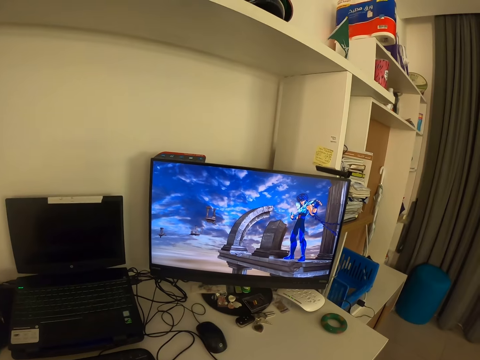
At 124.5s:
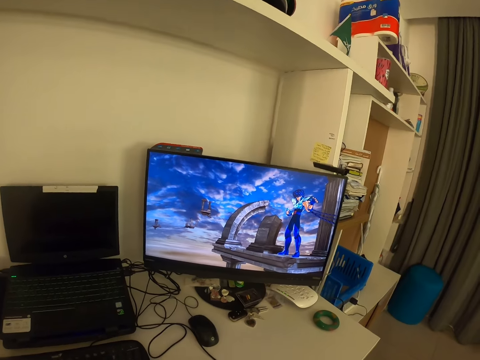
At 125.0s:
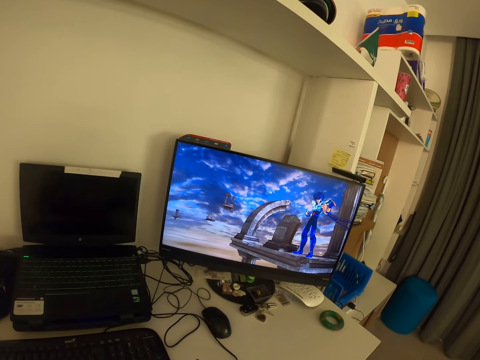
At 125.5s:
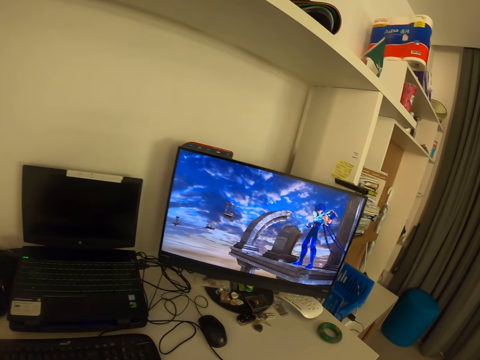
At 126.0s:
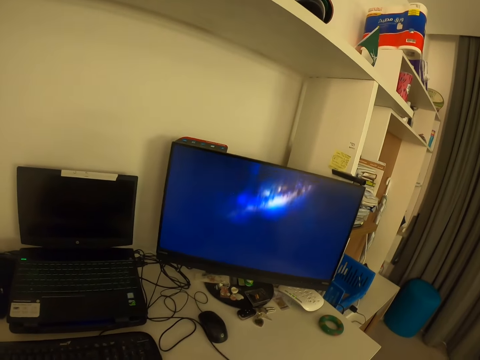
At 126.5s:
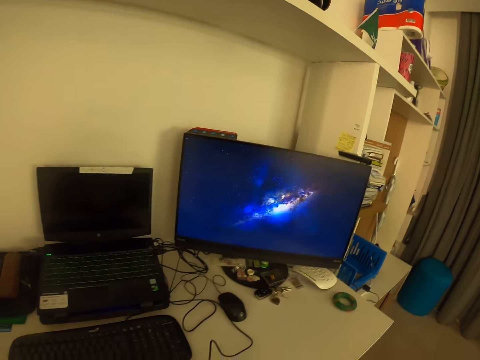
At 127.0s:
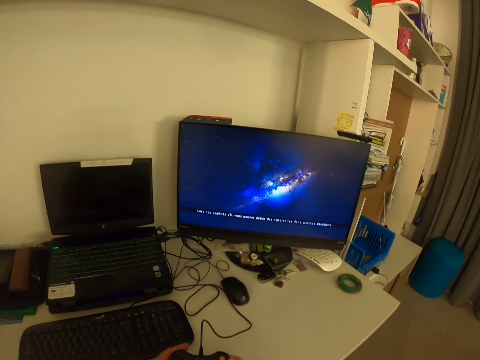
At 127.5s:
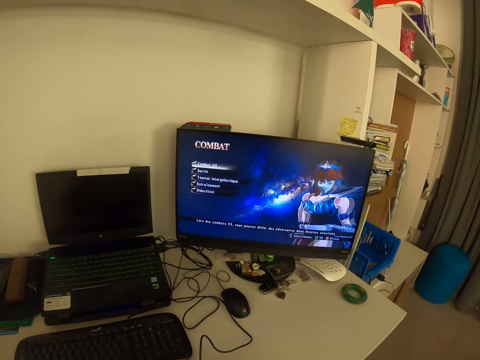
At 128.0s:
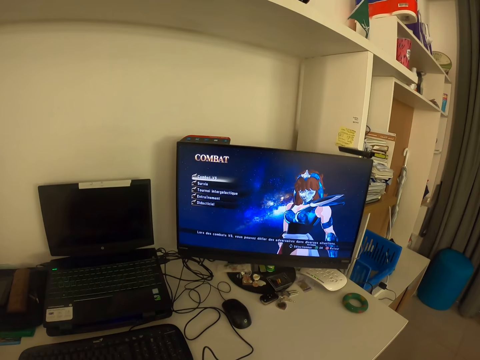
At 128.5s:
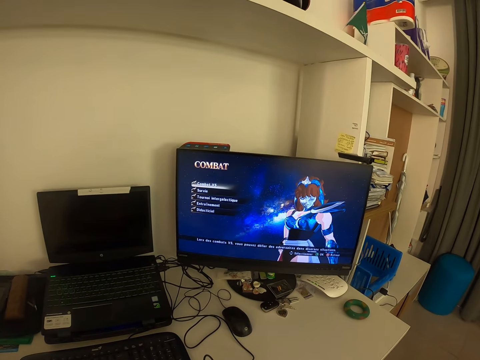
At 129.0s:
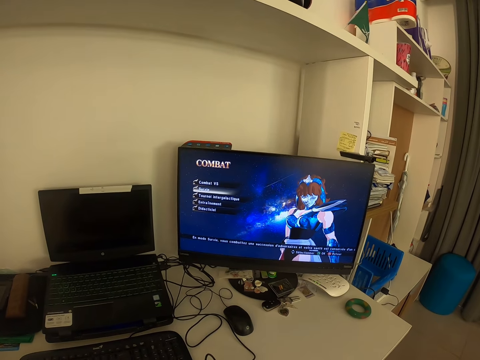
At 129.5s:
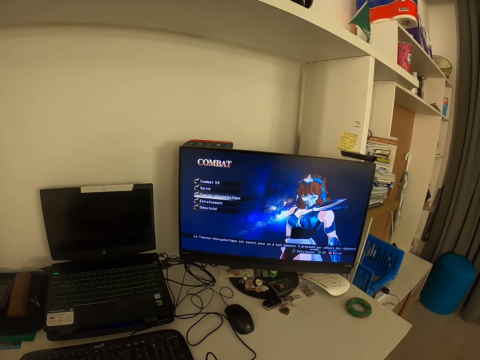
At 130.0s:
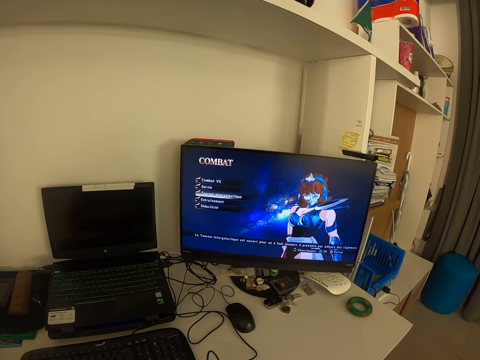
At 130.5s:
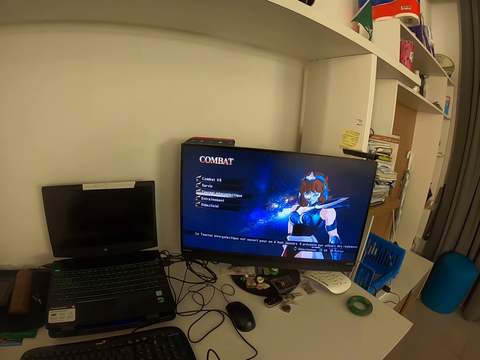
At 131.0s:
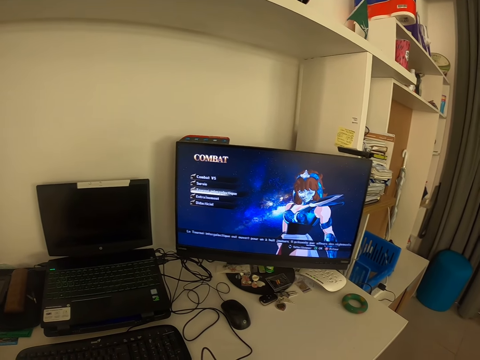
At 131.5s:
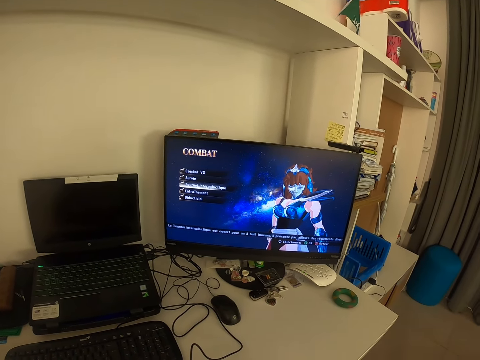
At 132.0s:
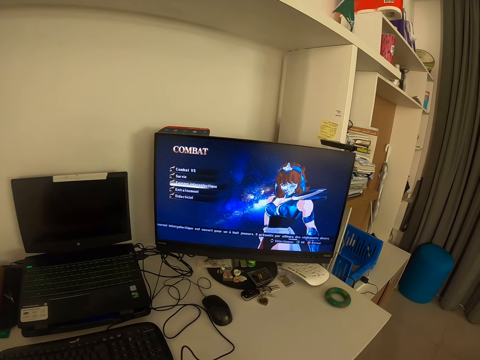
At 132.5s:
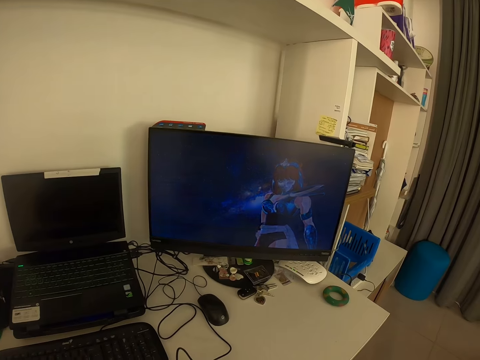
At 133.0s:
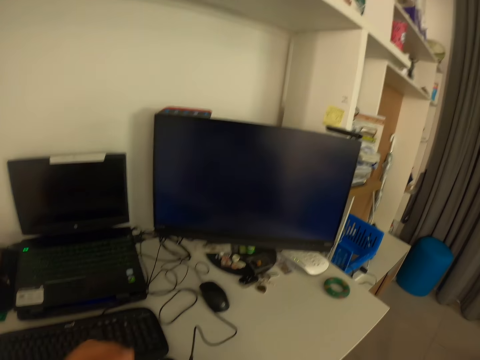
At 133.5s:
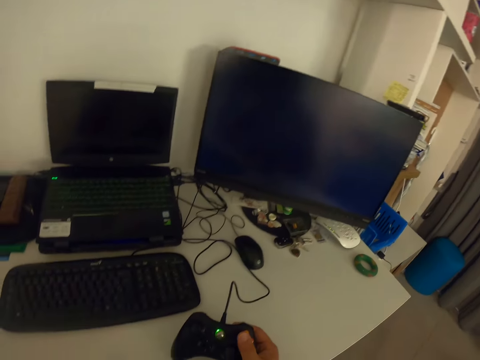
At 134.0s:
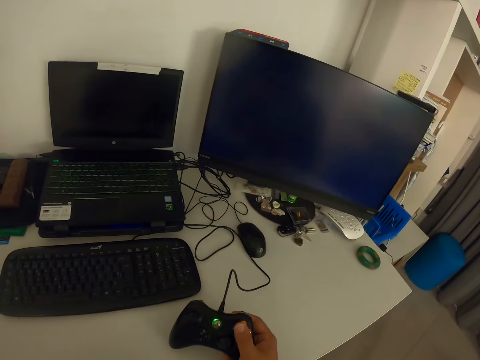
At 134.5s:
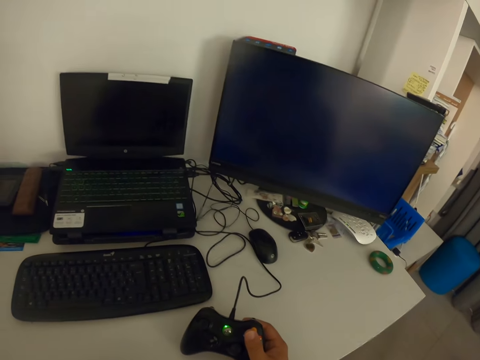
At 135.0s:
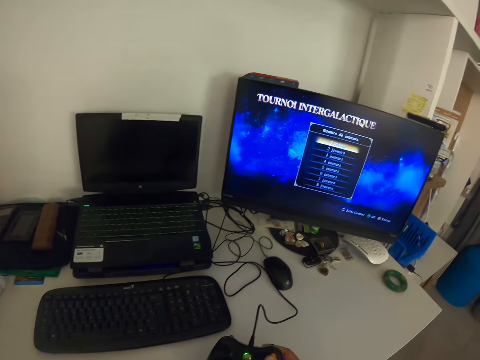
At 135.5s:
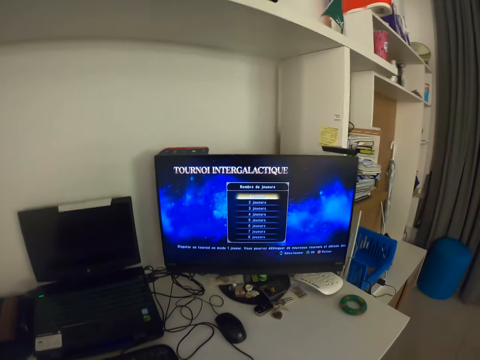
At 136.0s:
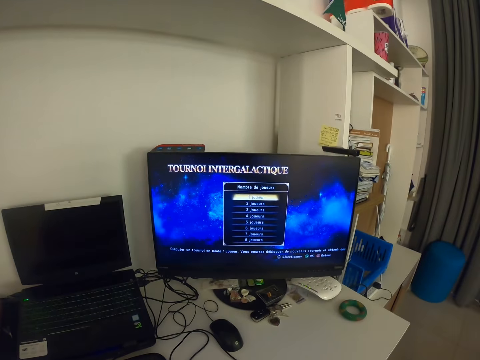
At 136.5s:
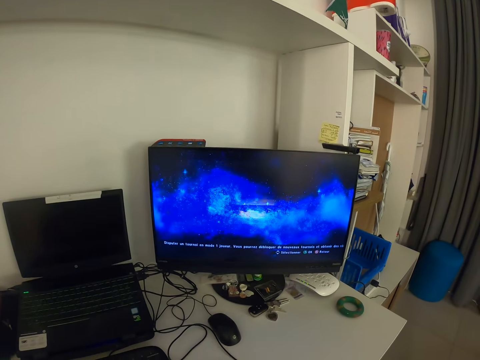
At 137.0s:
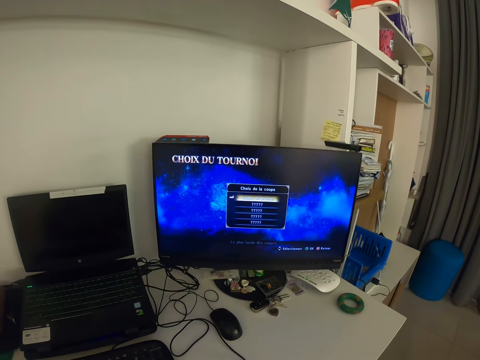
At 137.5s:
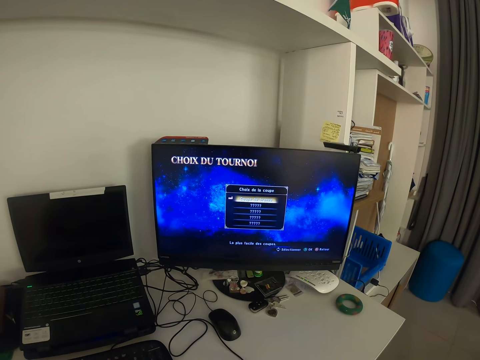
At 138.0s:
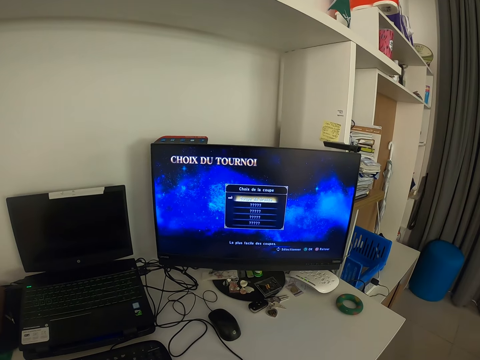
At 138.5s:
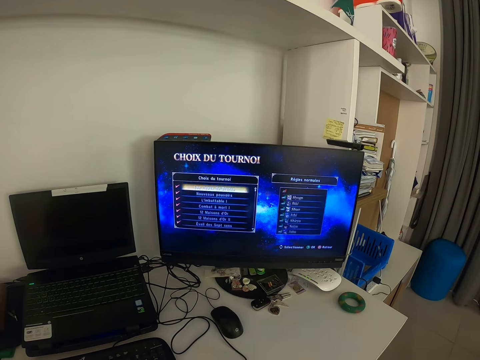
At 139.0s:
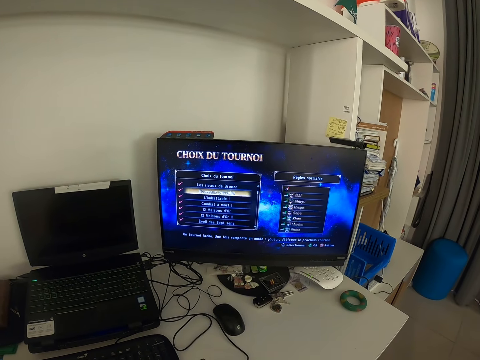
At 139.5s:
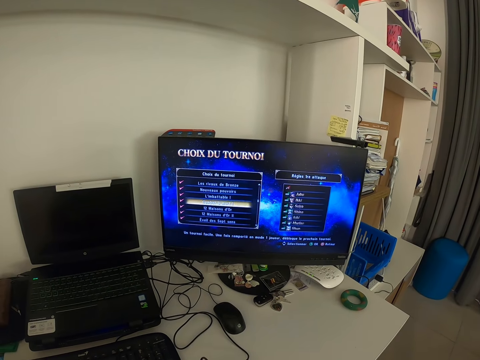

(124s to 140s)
The camera wearer holds the game pad with his right hand. He looks at a monitor. He removes his left hand from the game pad. He looks at the game pad. He looks at the monitor.

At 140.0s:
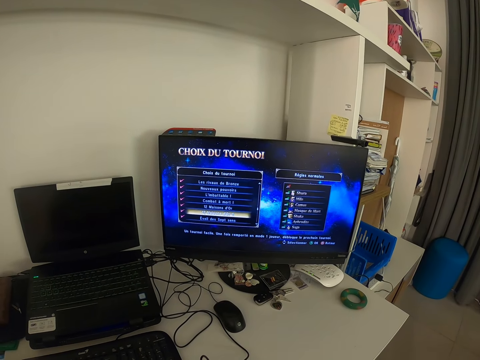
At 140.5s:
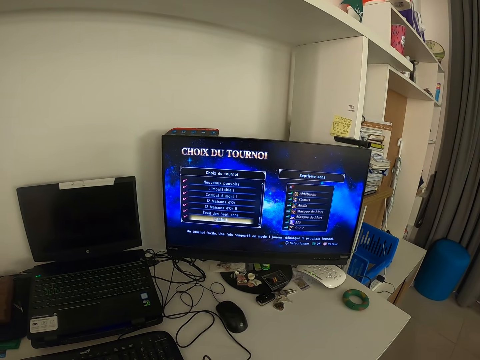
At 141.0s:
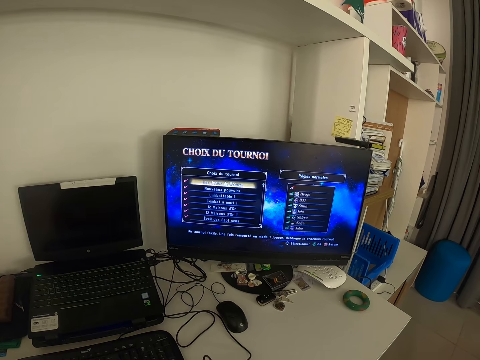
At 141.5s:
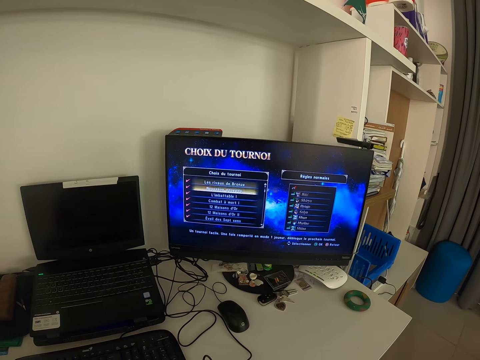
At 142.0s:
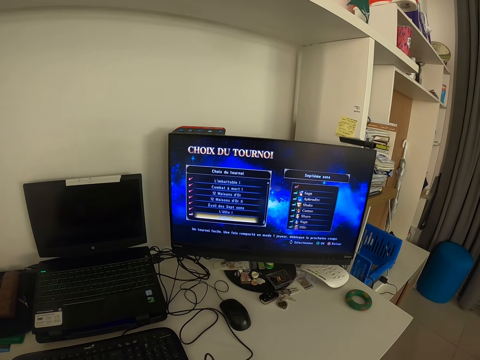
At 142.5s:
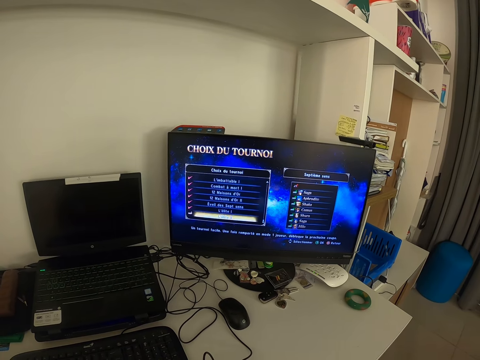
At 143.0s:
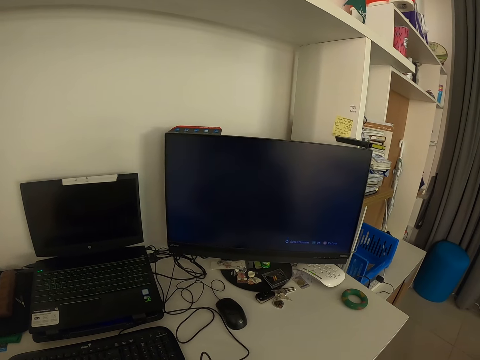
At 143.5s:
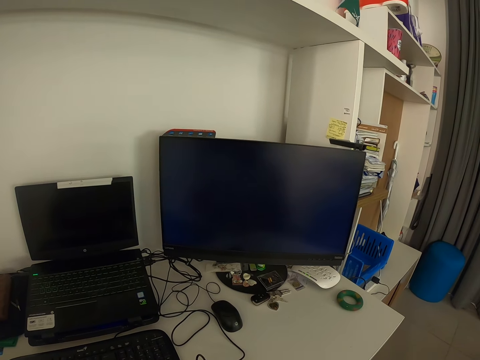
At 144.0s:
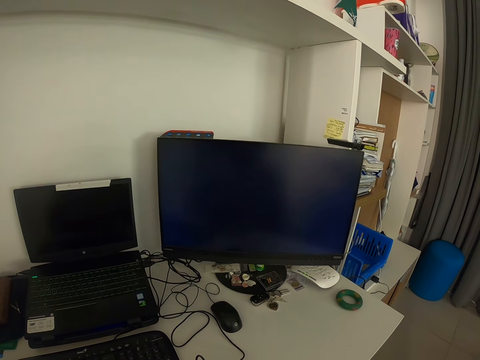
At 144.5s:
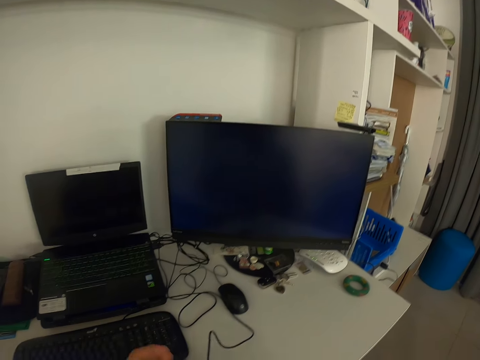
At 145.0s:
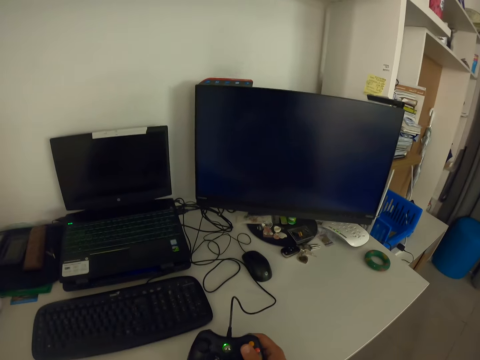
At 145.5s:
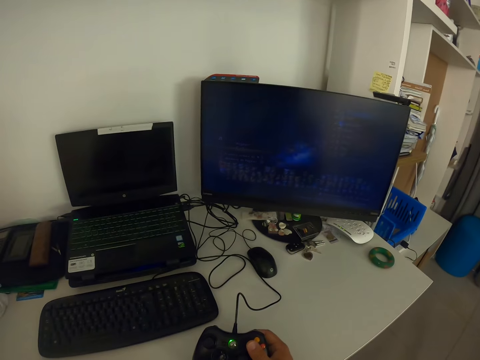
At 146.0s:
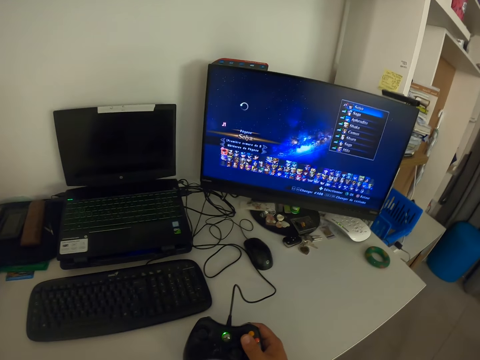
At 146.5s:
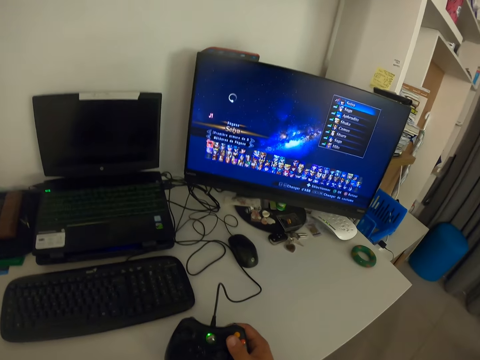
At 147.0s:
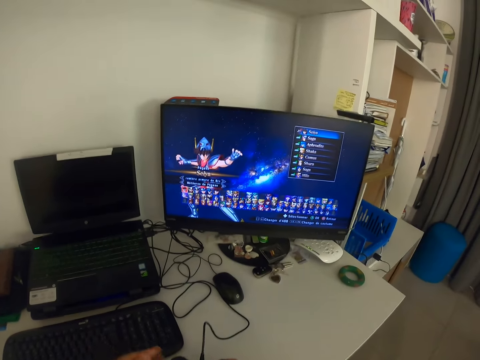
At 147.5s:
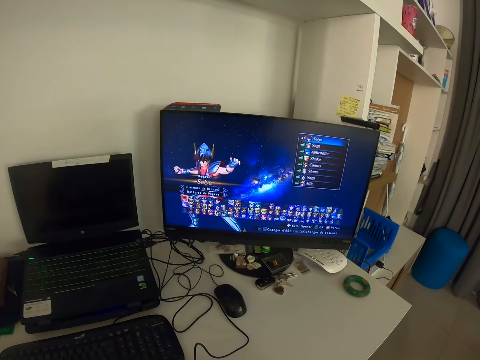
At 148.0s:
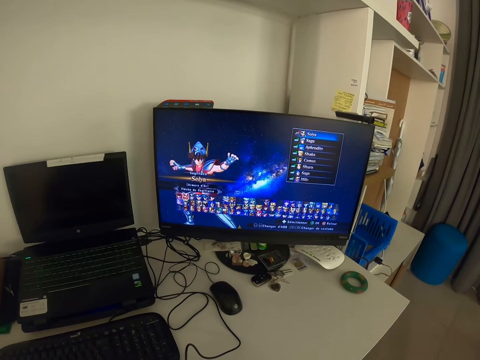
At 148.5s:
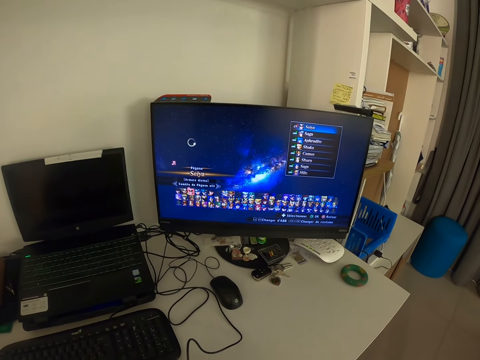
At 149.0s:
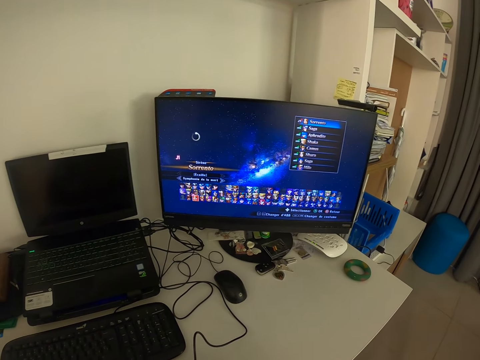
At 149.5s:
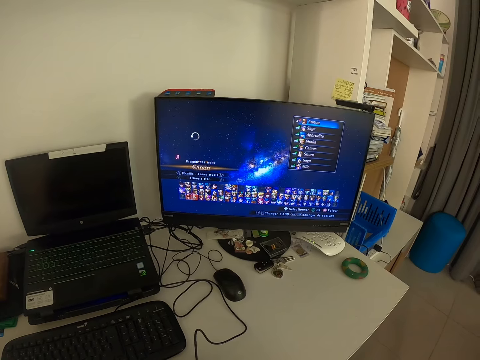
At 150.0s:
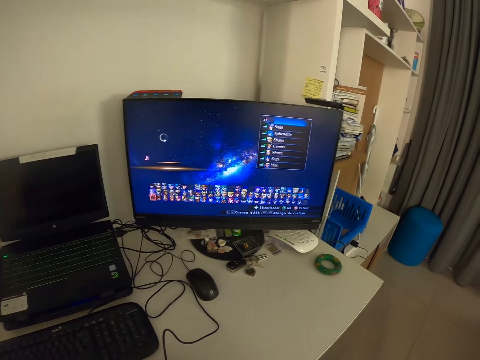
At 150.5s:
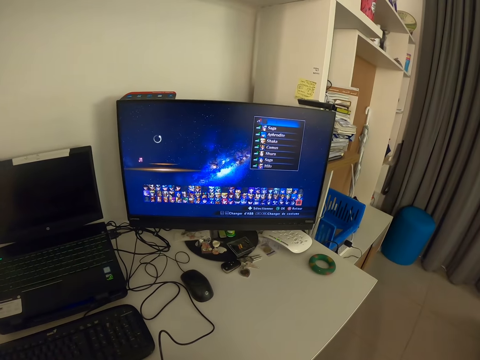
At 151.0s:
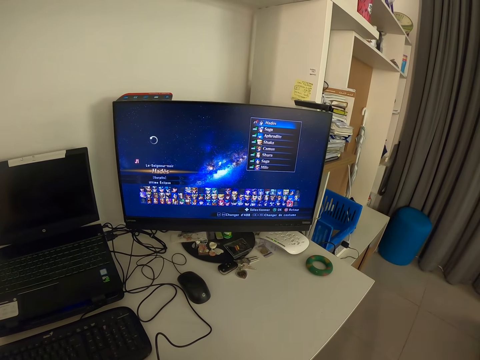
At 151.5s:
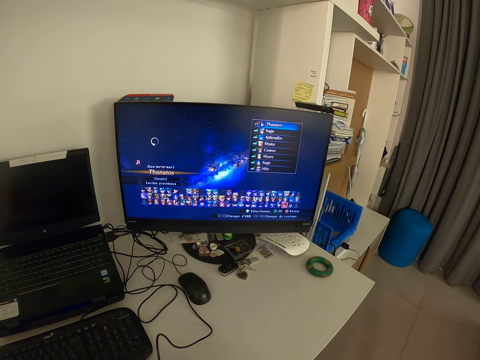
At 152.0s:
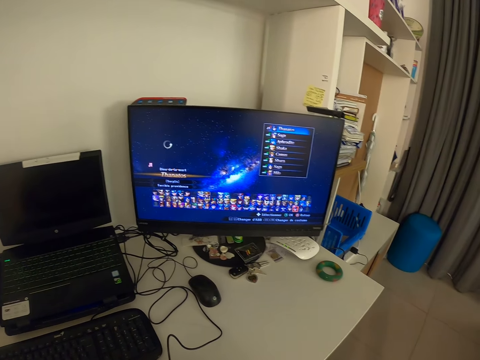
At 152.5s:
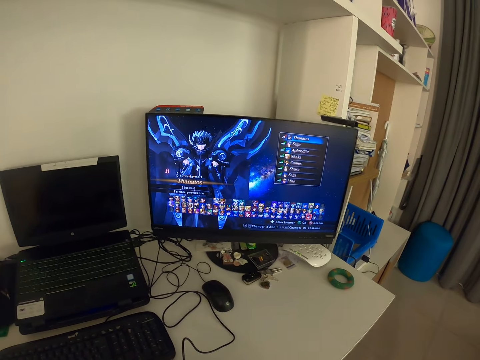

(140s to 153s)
The camera wearer removes his left hand from the game pad. He puts his left hand on the game console. He looks at a monitor.
